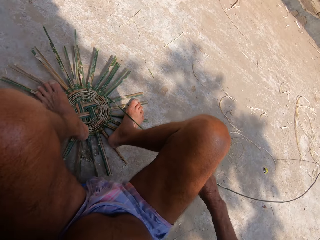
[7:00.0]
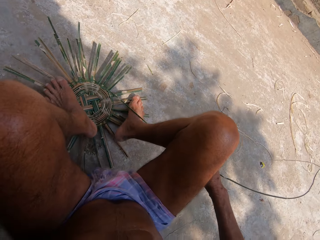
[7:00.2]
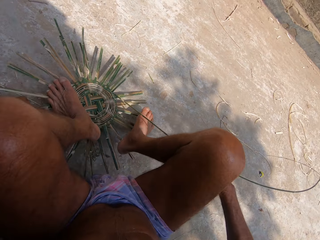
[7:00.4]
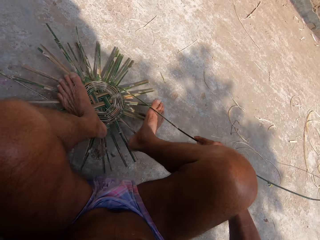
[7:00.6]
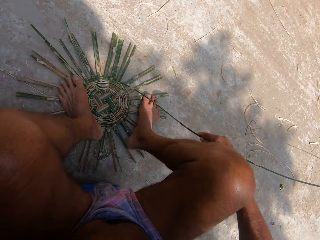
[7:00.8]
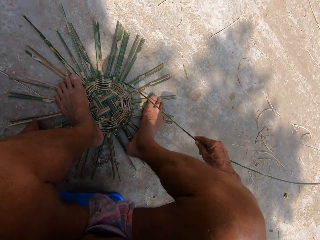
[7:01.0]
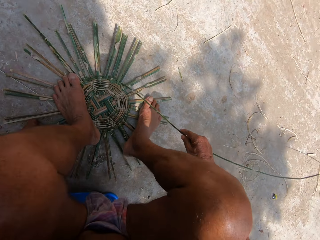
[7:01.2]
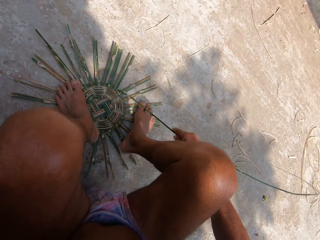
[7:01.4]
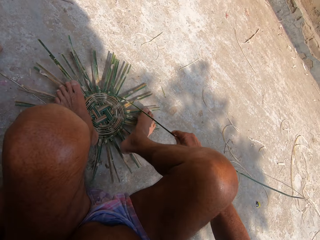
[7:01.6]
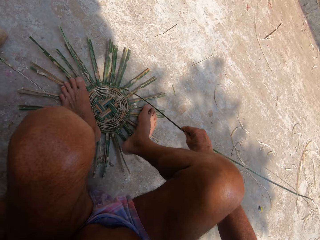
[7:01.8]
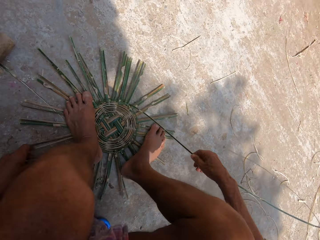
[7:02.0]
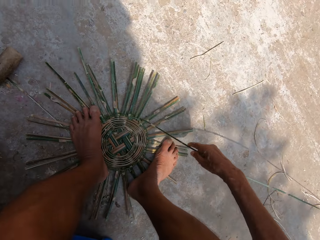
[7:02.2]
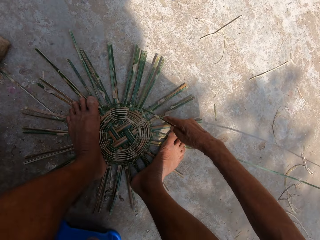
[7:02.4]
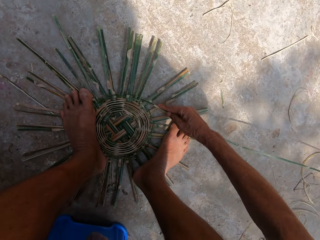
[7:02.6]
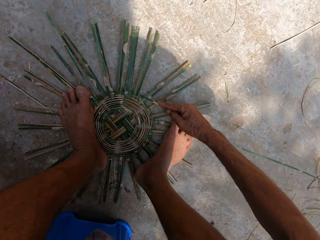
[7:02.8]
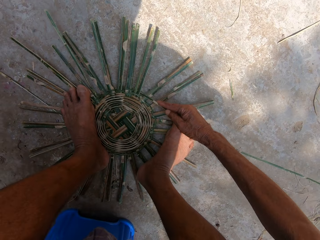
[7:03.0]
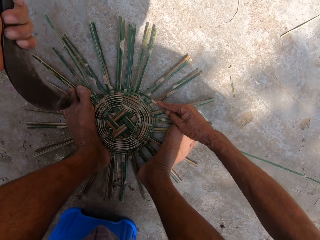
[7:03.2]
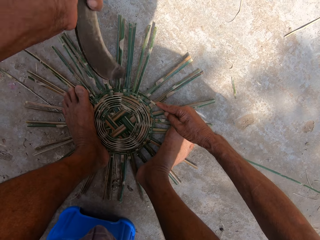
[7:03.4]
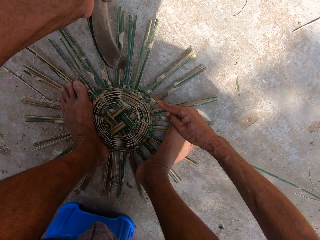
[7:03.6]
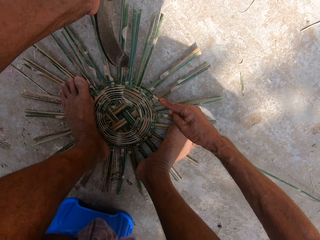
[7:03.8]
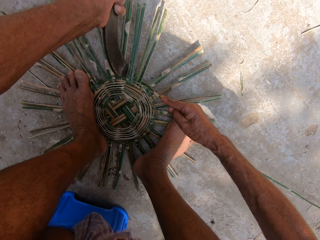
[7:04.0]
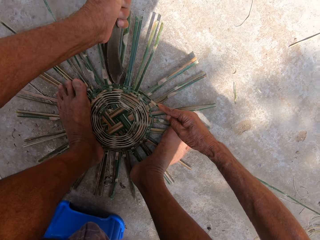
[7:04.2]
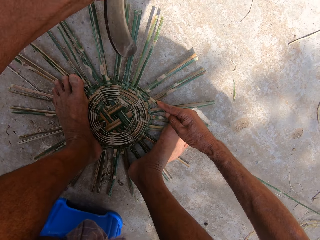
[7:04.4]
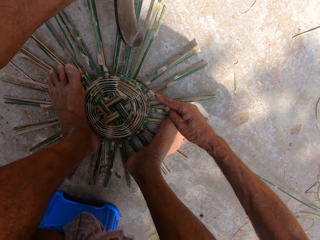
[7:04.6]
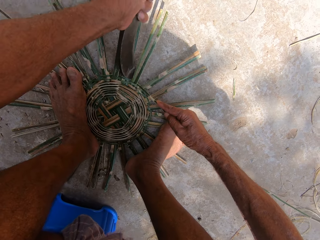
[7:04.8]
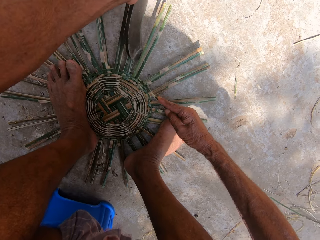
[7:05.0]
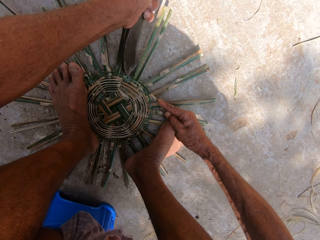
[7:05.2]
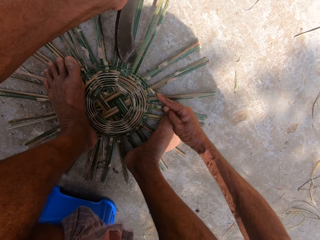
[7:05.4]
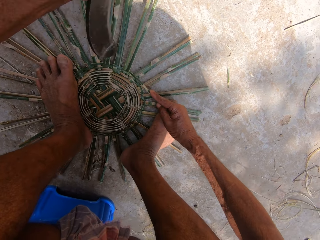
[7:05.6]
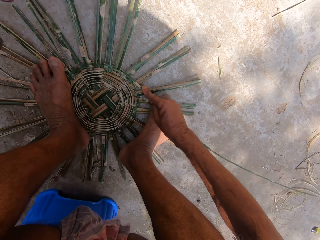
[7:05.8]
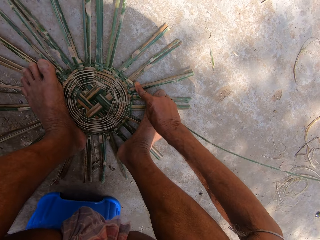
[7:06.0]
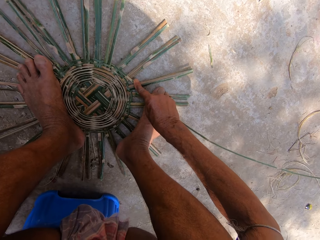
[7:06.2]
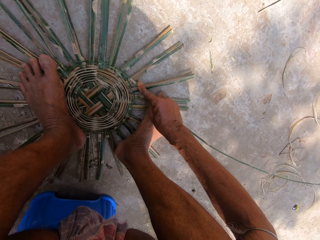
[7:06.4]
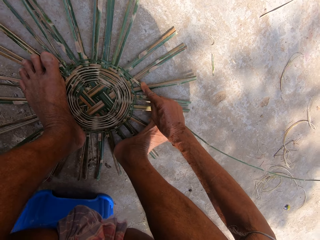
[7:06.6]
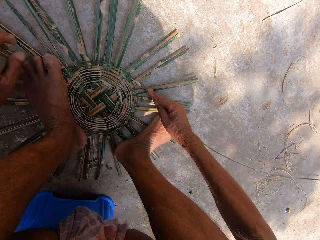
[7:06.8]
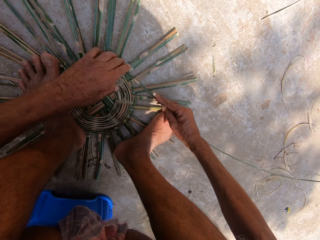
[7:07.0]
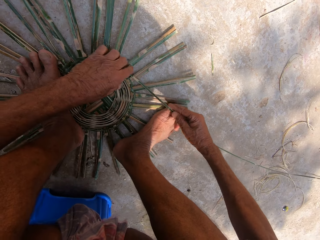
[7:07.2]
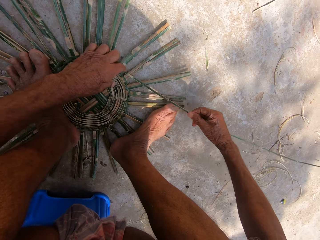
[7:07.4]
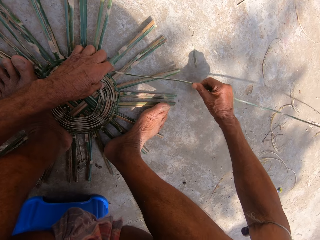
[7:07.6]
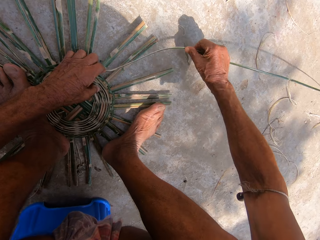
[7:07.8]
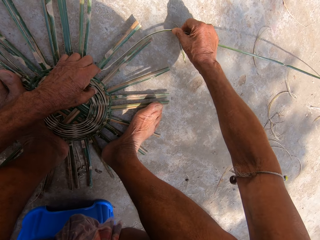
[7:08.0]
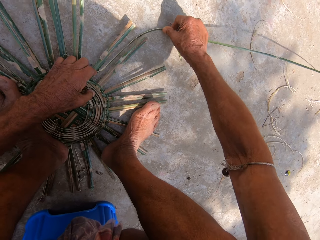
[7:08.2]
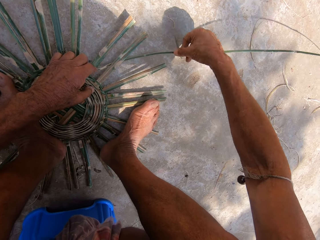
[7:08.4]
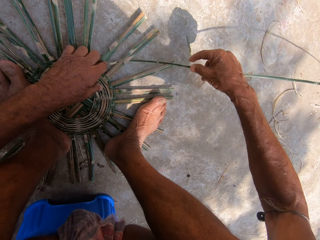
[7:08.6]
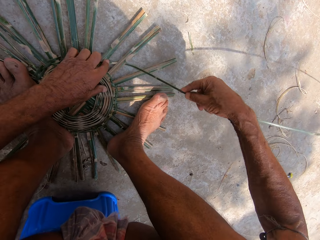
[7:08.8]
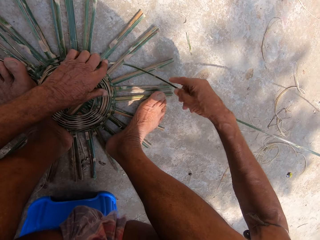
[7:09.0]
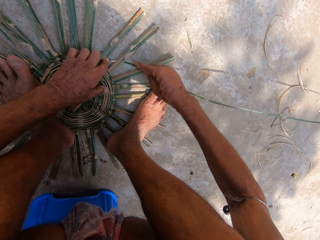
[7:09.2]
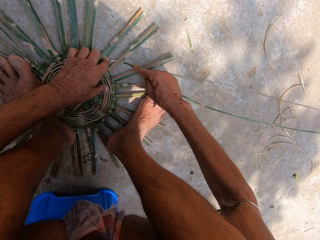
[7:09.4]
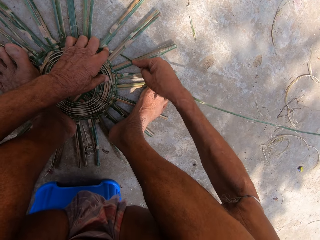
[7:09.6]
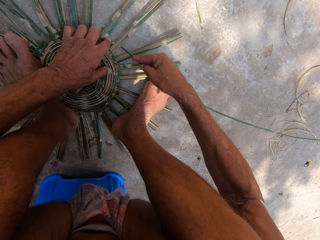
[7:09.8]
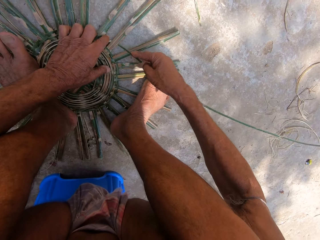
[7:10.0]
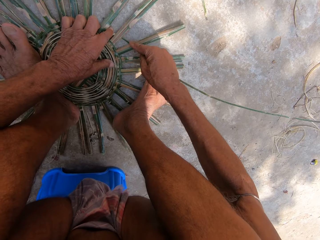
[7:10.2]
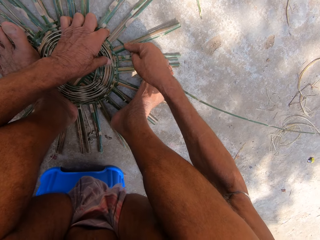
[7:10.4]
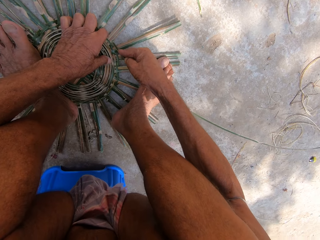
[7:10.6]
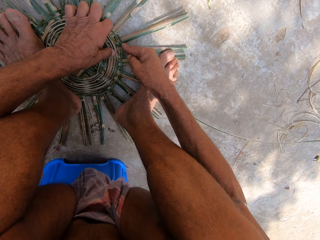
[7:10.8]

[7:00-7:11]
The camera wearer adjusts the basket on the floor with his left hand. He adjusts both legs on the basket on the floor. He picks up the sickle from the floor with his left hand. He hits the basket on the floor with the sickle in his left hand. He drops the sickle on the floor with his left hand. He weaves the basket with bamboo strips on the floor with both hands.

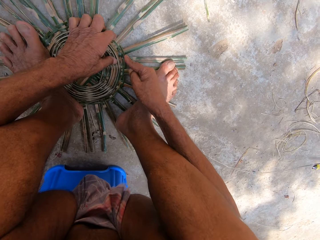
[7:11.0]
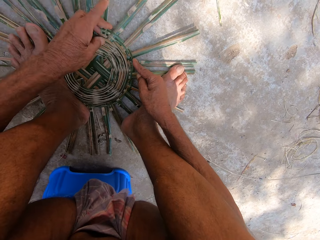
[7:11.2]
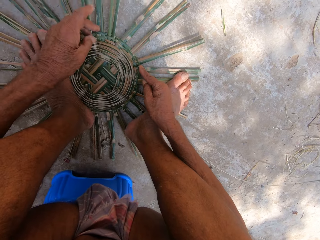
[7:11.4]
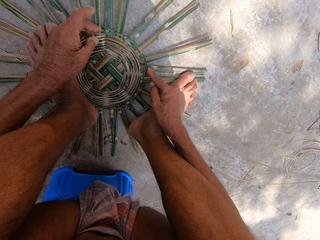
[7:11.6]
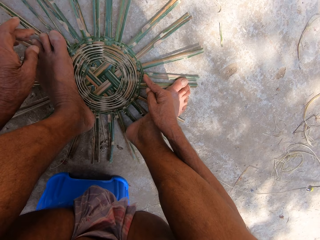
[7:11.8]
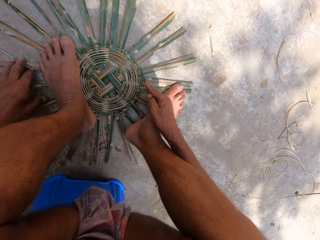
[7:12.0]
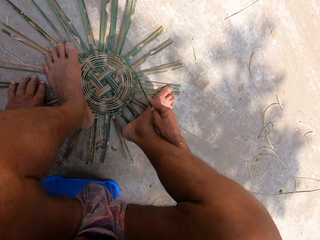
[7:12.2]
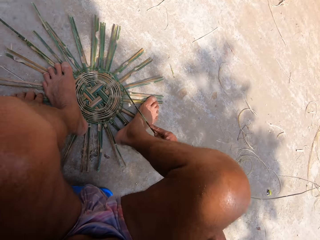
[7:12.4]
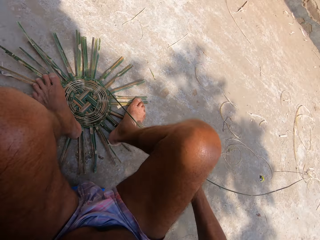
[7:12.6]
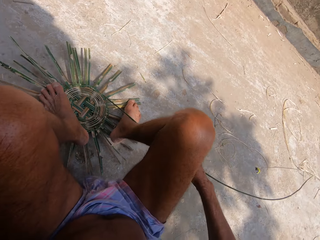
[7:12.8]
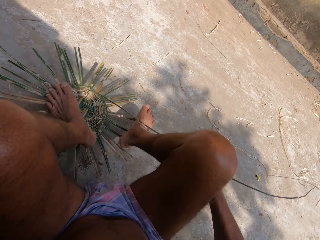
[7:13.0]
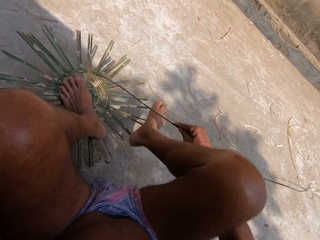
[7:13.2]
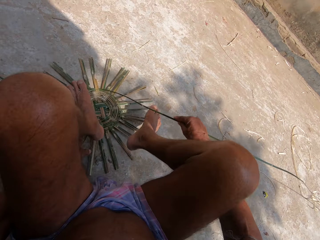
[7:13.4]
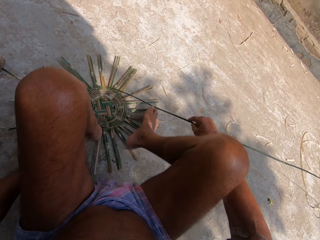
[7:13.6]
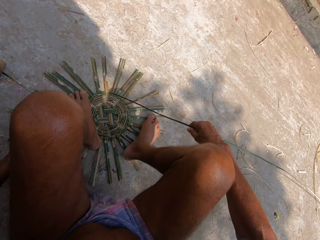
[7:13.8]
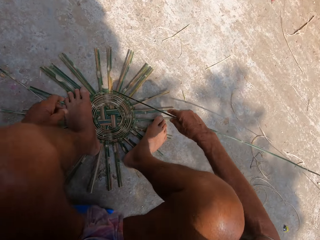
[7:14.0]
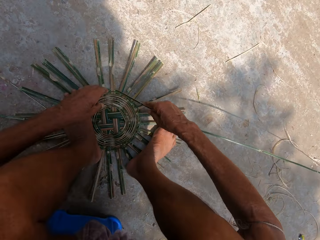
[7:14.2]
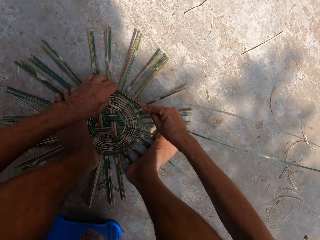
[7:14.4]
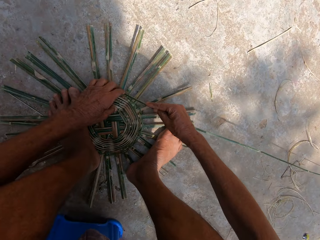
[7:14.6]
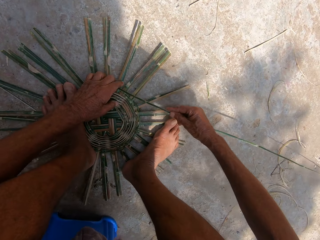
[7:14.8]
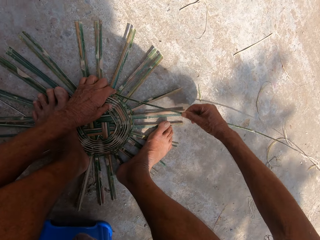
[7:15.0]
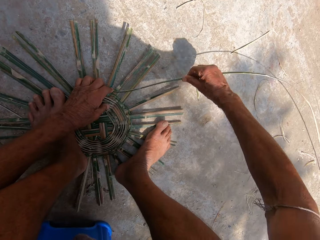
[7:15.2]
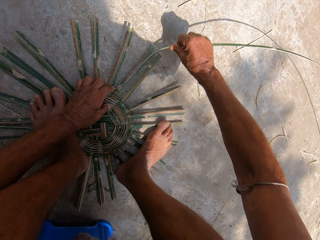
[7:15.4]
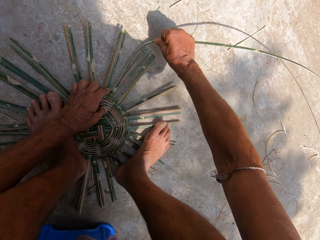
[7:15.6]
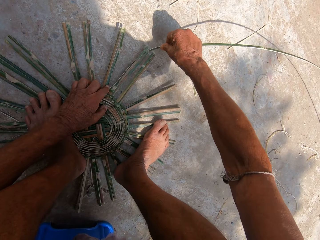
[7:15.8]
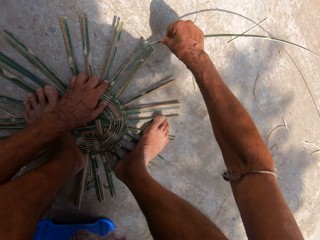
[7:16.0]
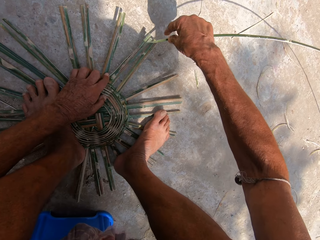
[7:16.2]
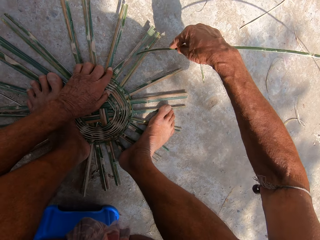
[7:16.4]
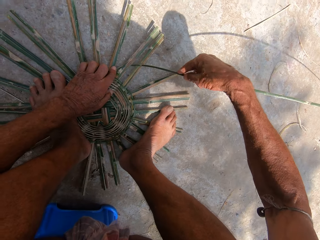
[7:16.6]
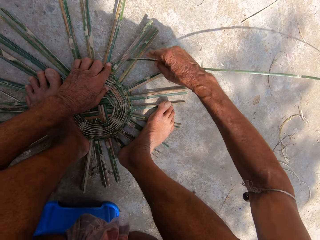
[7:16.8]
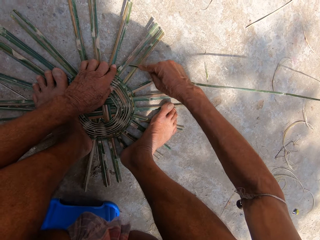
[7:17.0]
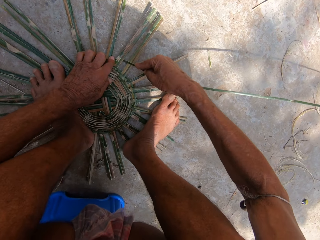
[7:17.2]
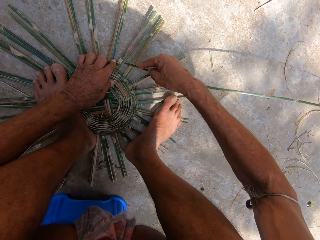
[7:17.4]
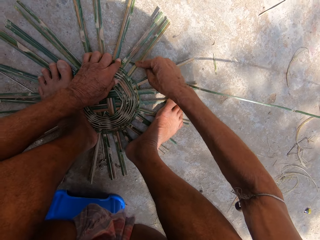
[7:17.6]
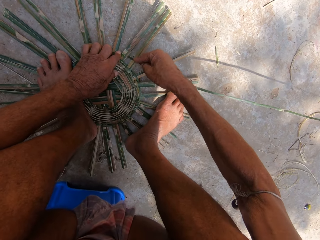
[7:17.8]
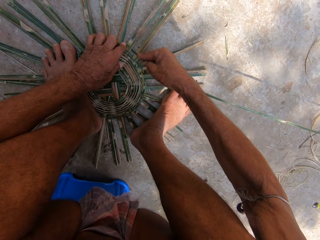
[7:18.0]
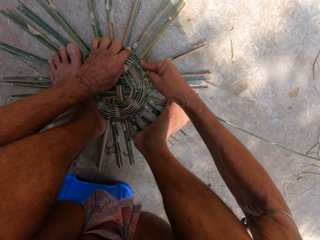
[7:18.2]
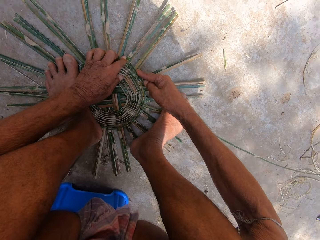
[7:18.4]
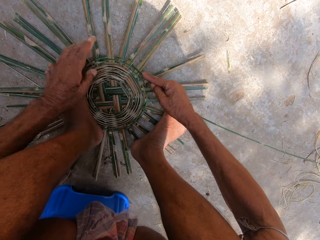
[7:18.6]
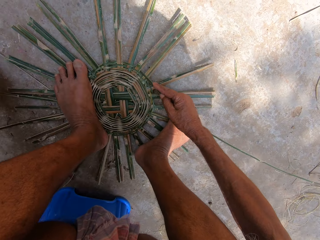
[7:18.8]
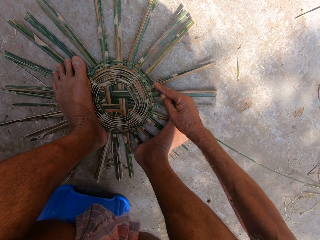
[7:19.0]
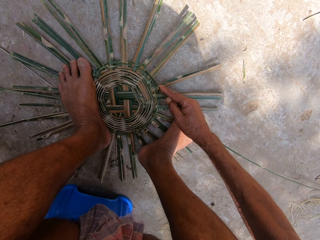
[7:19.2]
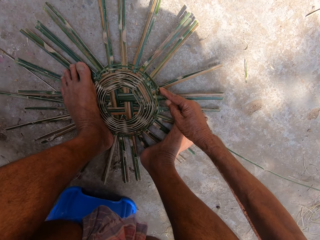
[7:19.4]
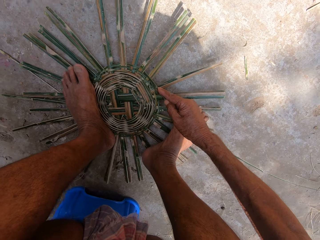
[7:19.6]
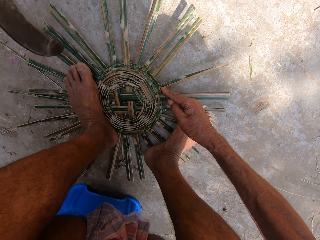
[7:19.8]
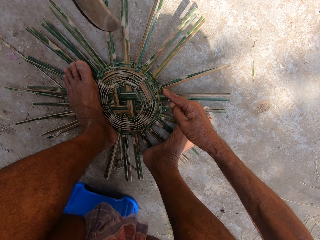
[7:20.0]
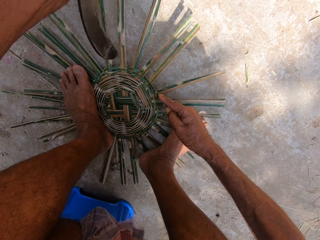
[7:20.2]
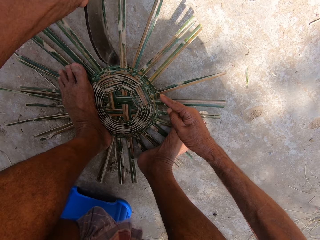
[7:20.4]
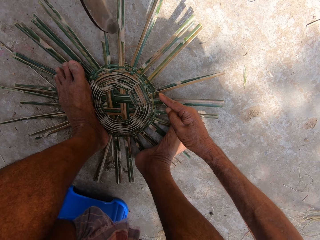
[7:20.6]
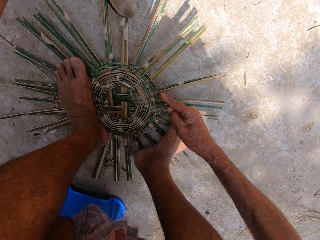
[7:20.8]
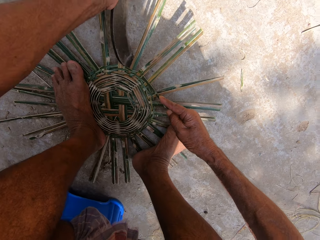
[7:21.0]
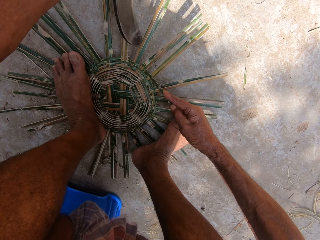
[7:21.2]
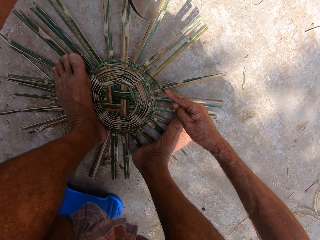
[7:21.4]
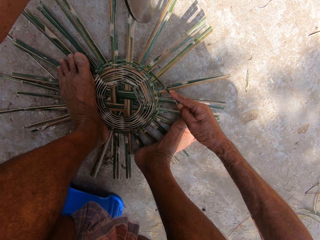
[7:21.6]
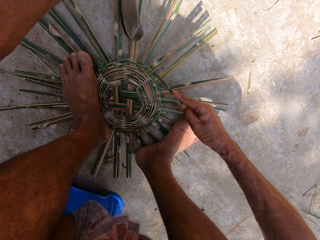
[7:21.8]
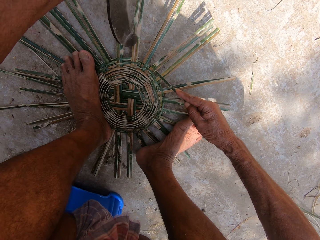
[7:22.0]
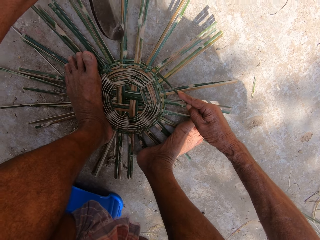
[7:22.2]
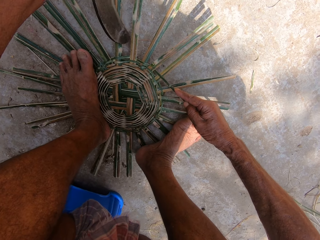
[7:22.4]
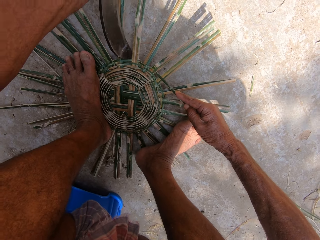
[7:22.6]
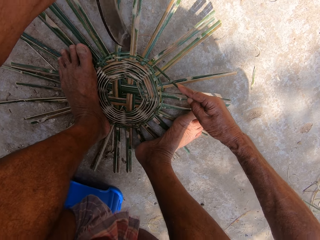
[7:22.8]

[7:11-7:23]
The camera wearer adjusts both legs on the basket on the floor. He adjusts the basket on the floor with his left hand. He weaves the basket with bamboo strips on the floor with both hands. He hits the basket on the floor with the sickle in his left hand.
